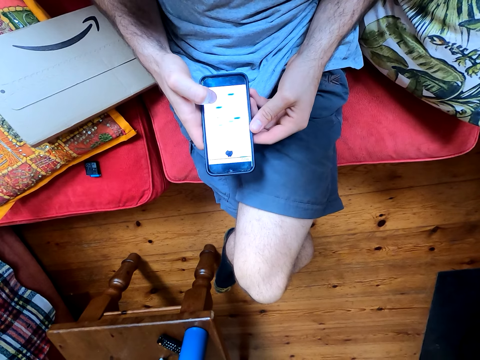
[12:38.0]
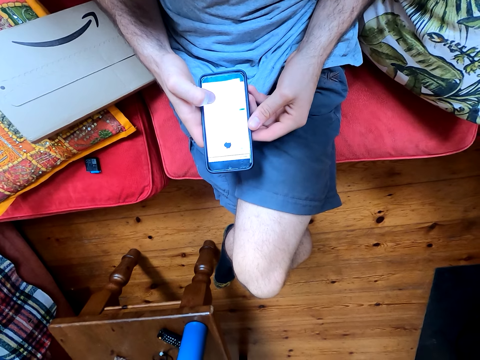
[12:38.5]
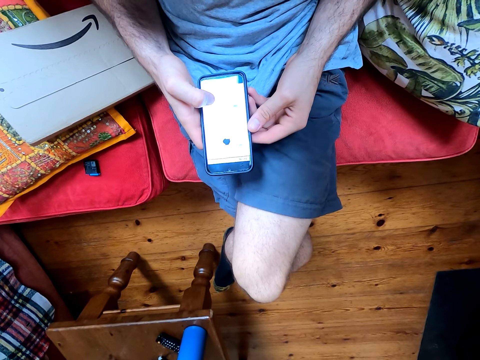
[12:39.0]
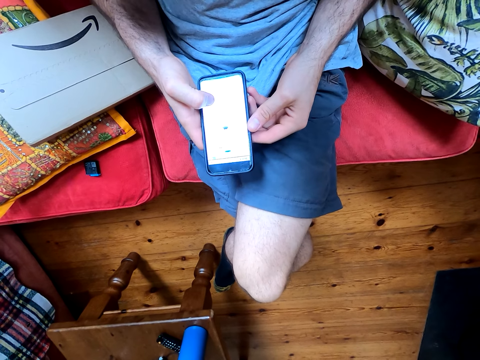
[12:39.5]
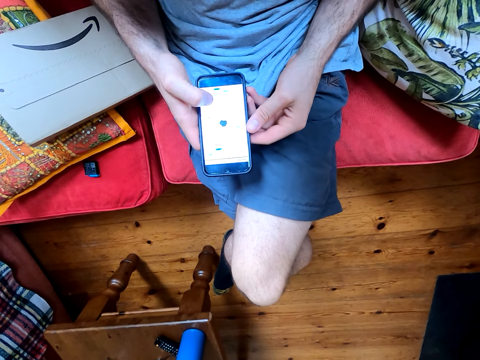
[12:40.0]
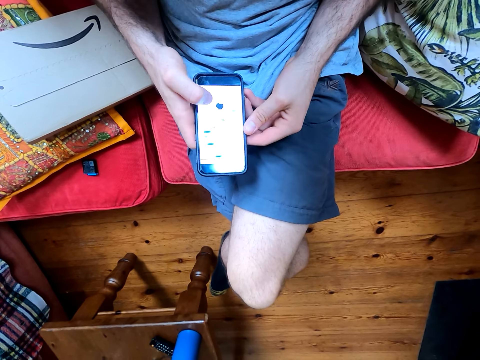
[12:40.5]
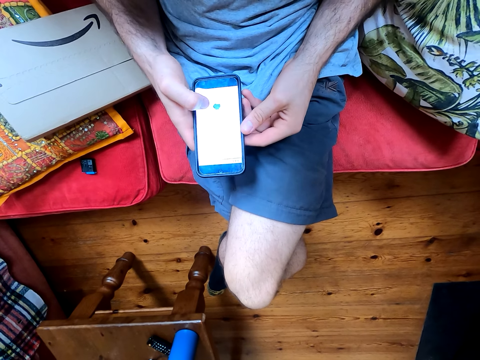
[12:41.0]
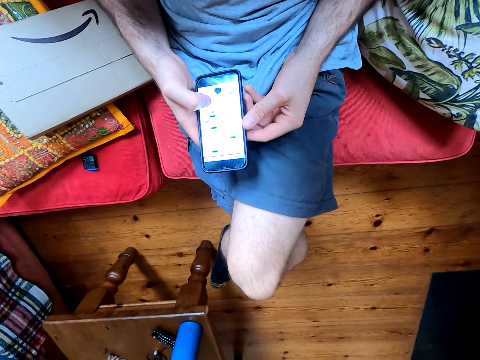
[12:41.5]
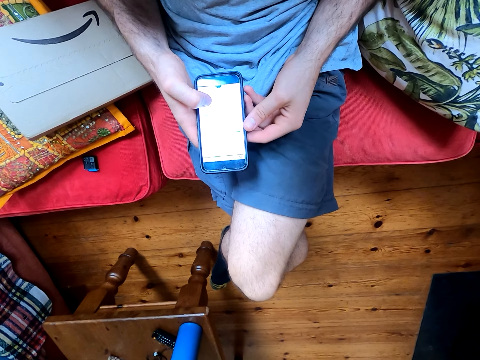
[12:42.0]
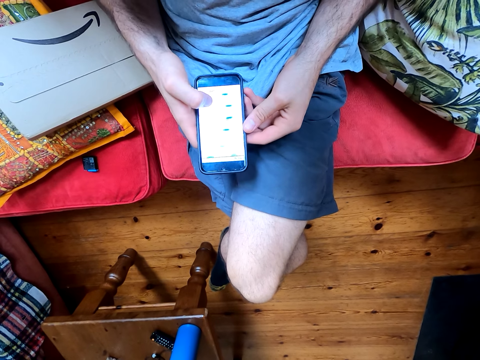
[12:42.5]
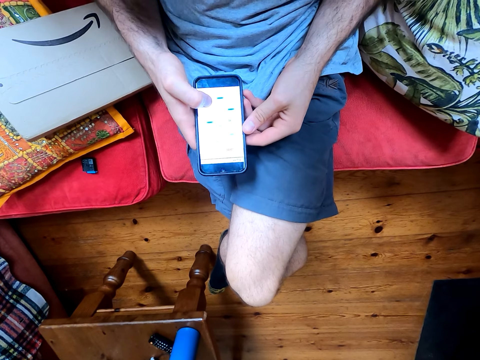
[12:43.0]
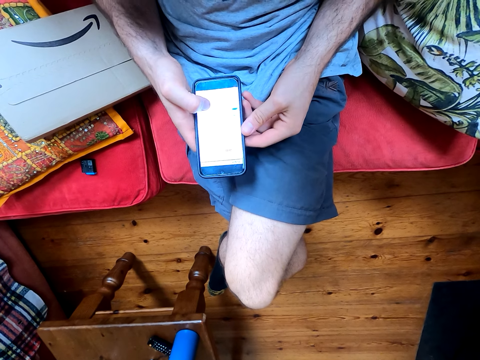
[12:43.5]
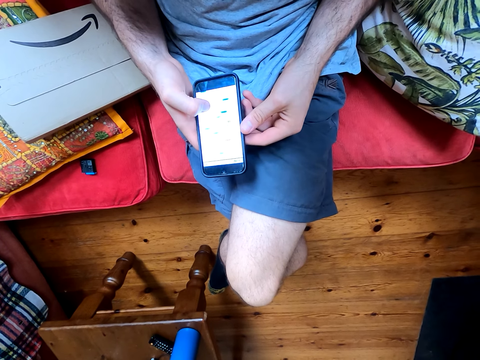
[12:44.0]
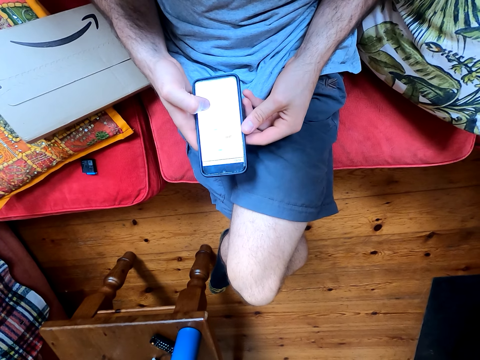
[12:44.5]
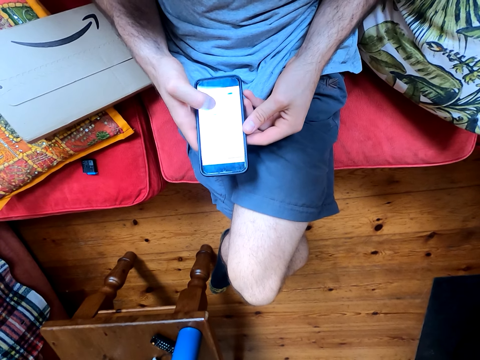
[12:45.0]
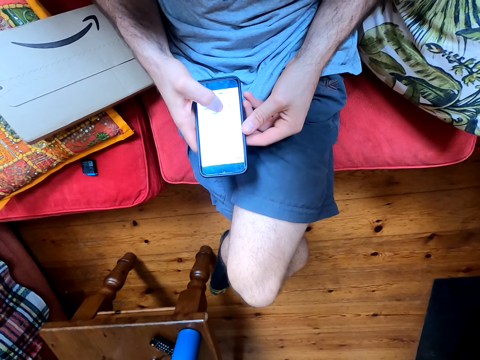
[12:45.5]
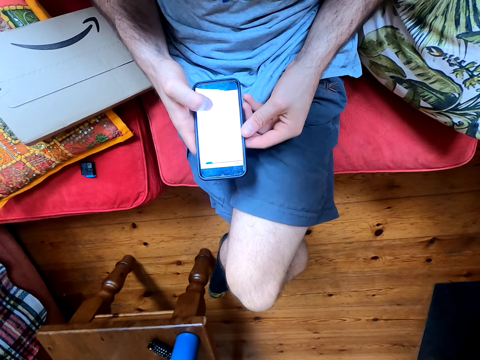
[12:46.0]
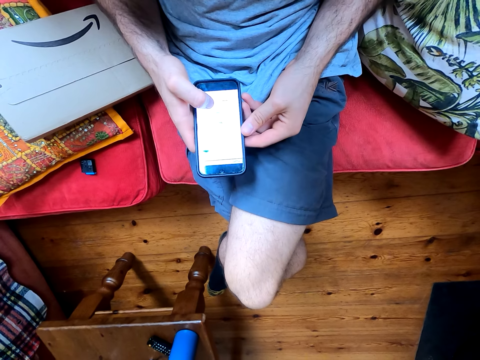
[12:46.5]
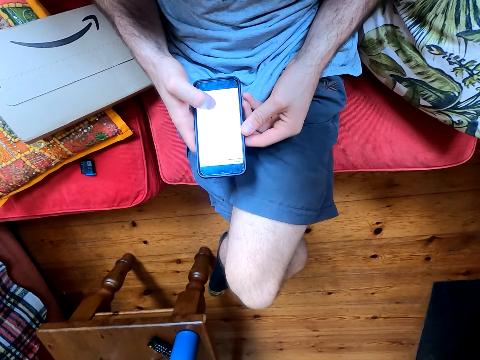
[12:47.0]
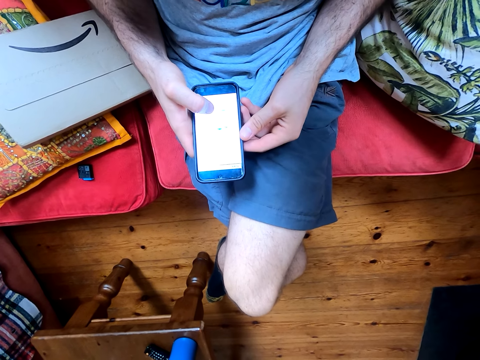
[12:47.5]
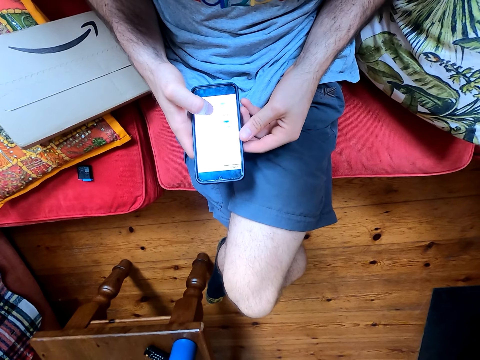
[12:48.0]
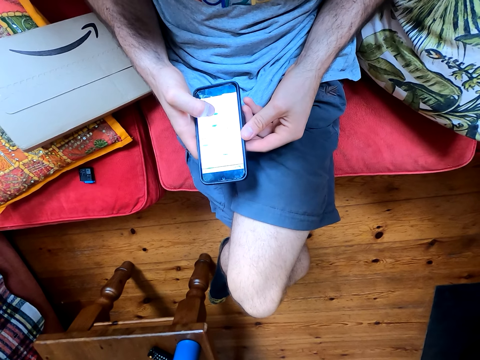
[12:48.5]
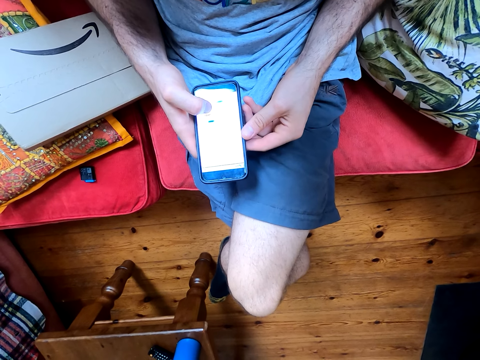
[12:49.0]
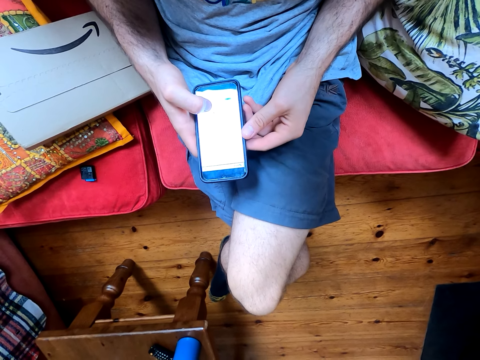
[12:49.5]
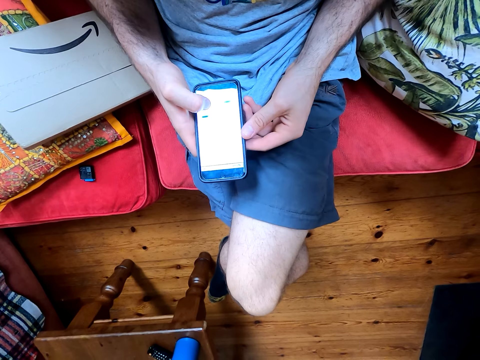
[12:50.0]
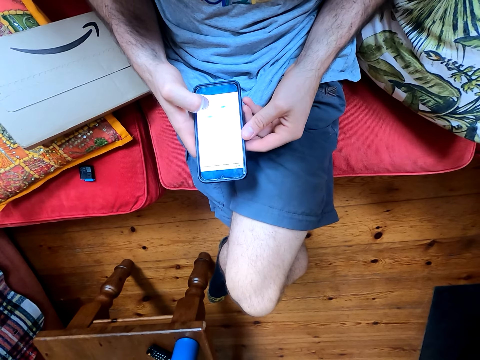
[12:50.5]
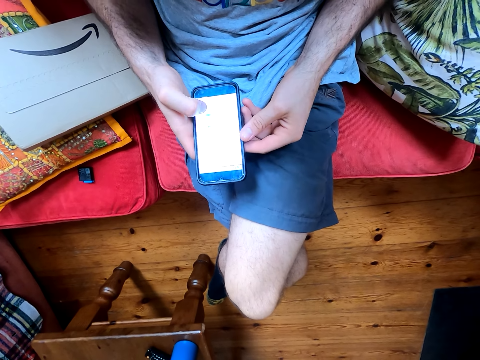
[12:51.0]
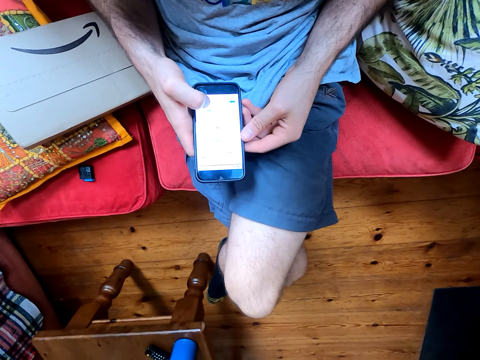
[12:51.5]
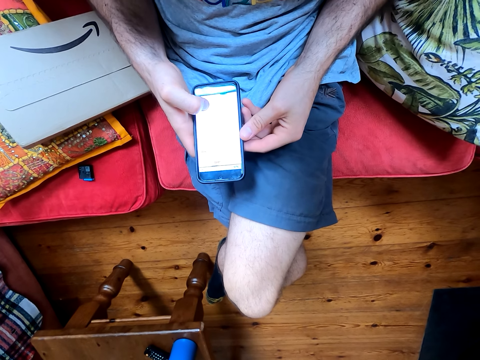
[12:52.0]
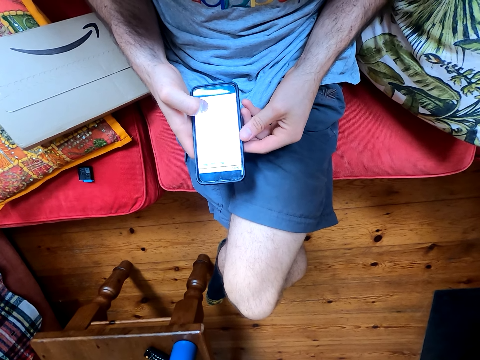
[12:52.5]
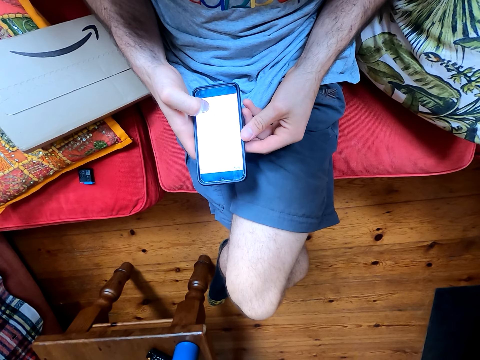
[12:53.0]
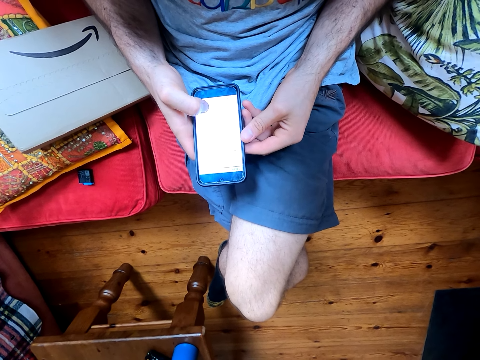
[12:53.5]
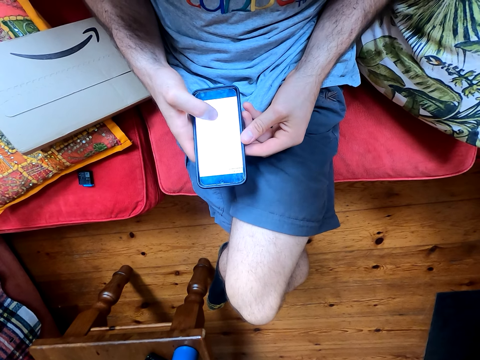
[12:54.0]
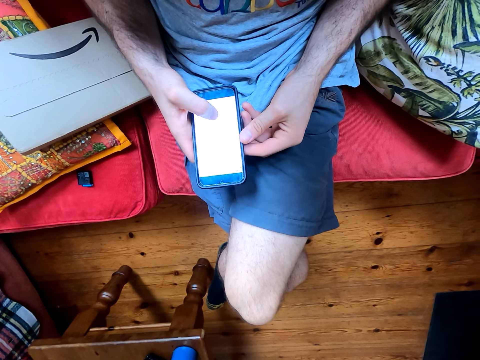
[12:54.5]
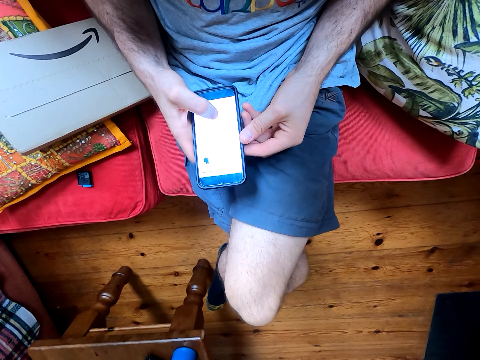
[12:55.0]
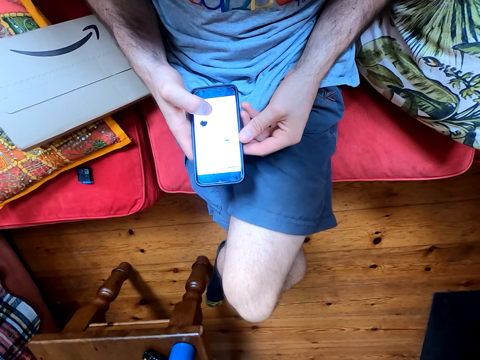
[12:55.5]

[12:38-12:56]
The camera wearer plays the game on their phone. They converse with a woman. They play the game on their phone. They converse with the woman. They play the game on their phone. They converse with the woman. They play the game on their phone.

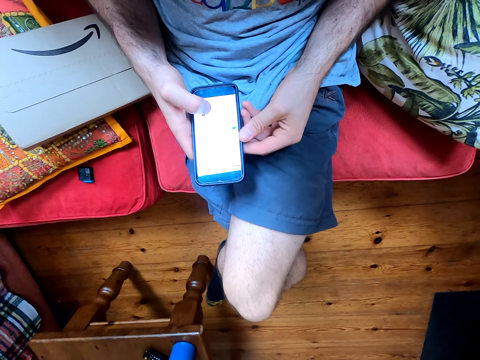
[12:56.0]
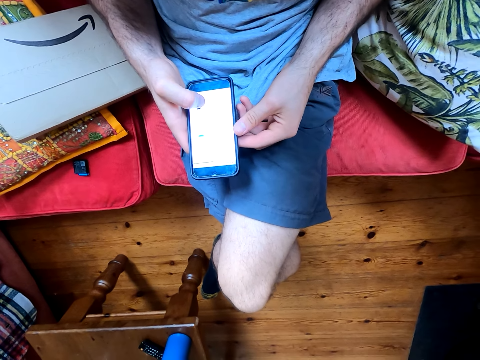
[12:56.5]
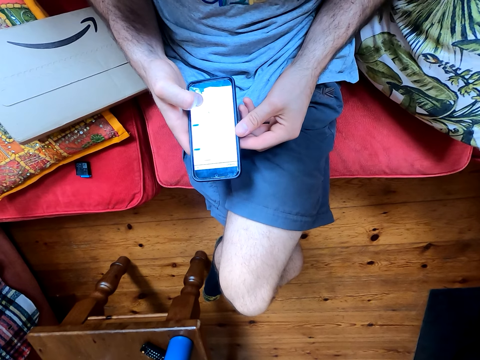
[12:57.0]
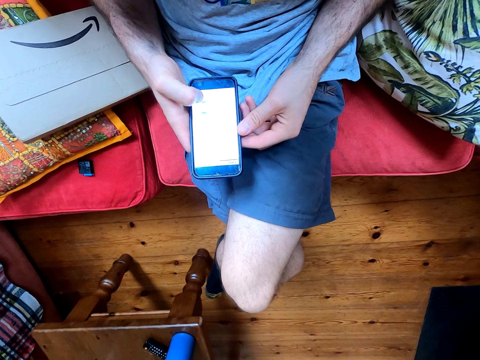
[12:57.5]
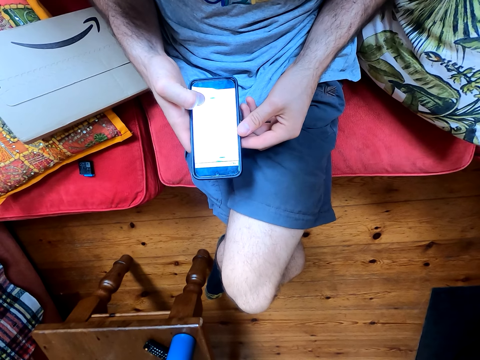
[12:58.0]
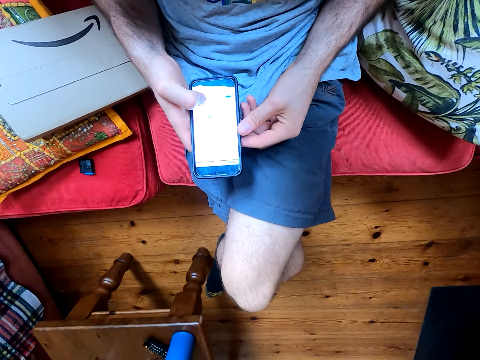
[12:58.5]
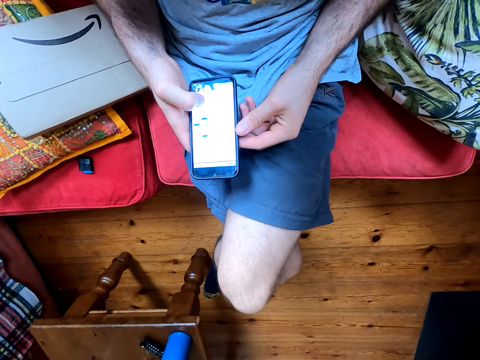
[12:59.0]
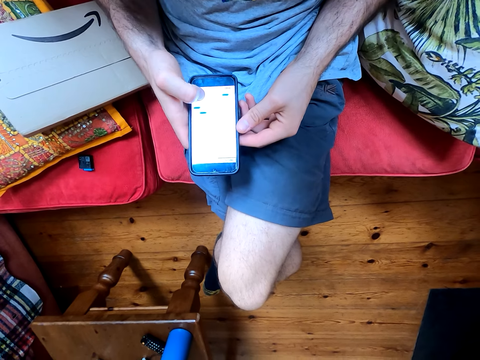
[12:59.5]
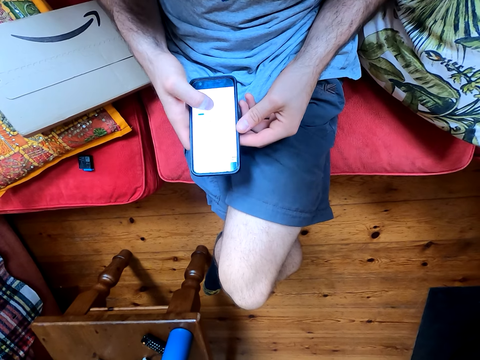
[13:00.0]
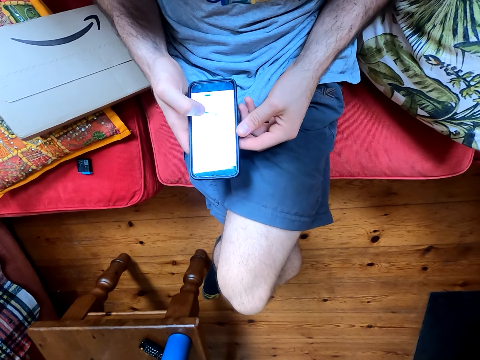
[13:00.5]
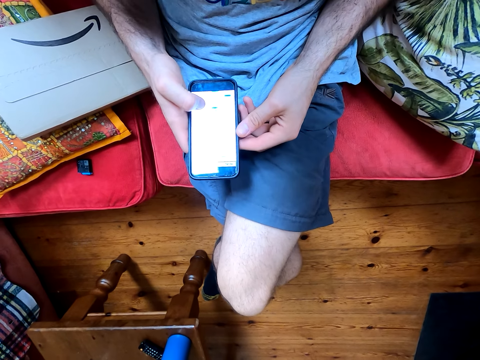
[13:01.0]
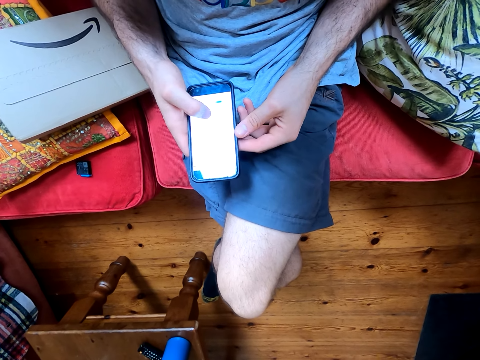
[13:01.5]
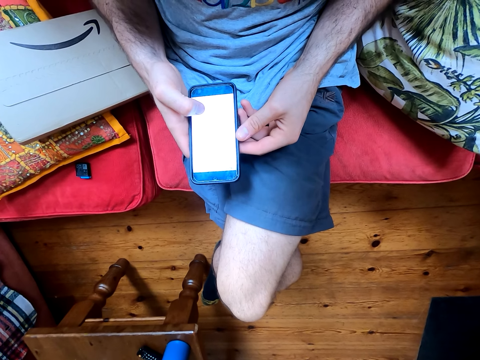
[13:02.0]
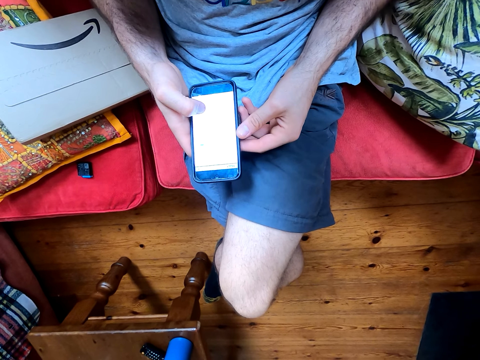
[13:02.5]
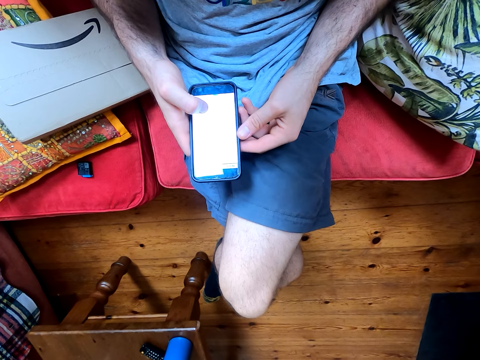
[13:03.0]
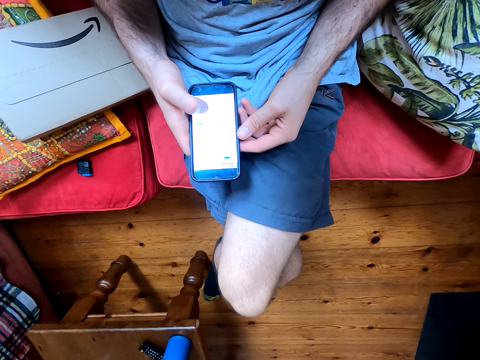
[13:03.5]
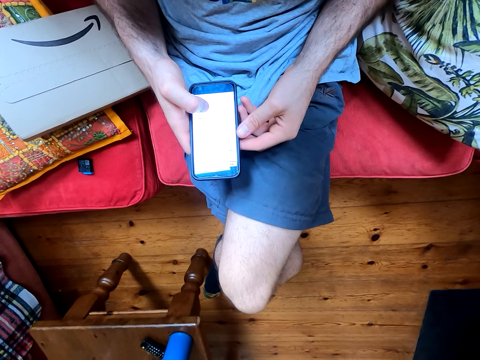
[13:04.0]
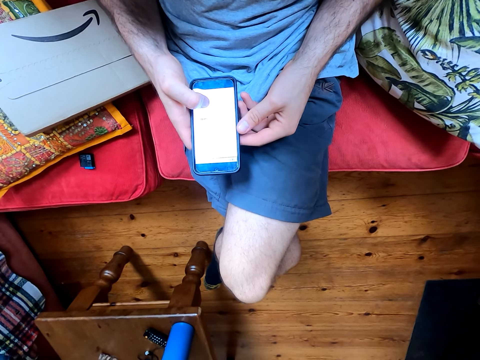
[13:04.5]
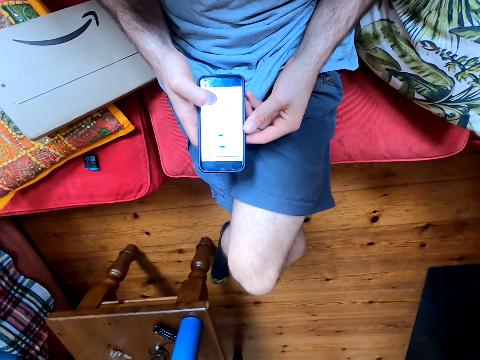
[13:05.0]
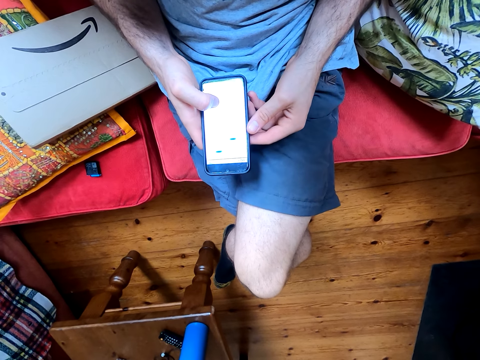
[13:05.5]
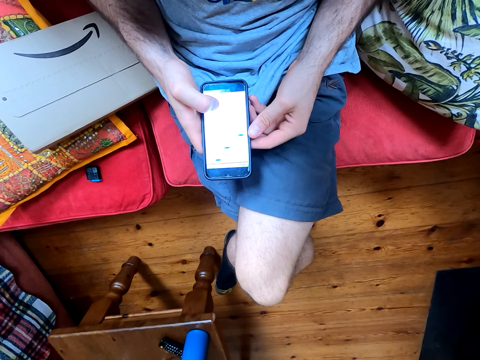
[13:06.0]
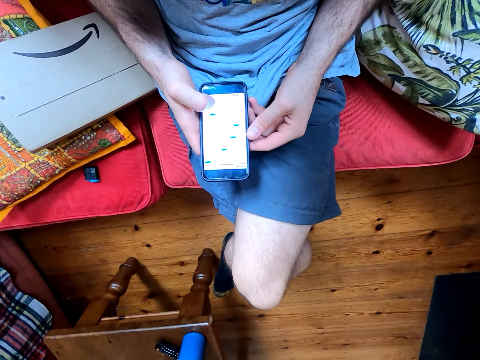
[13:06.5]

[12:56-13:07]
The camera wearer converses with a woman. They play the game on their phone. The woman converses with the camera wearer.
